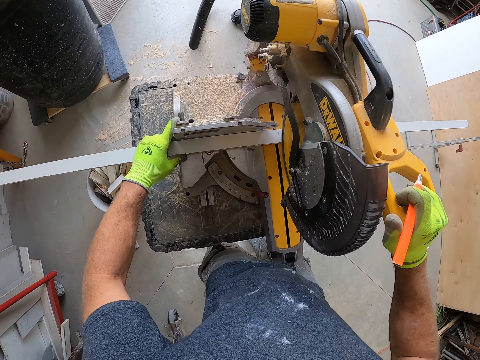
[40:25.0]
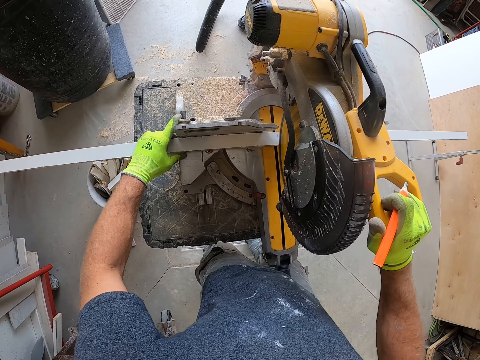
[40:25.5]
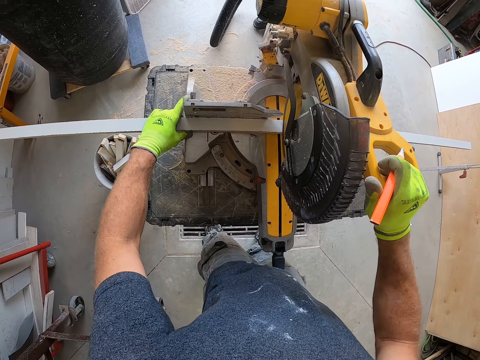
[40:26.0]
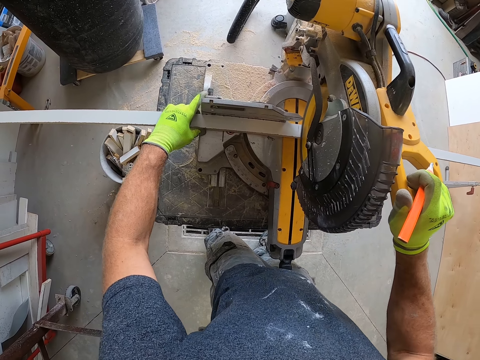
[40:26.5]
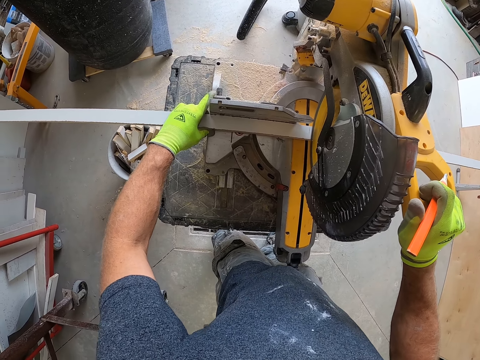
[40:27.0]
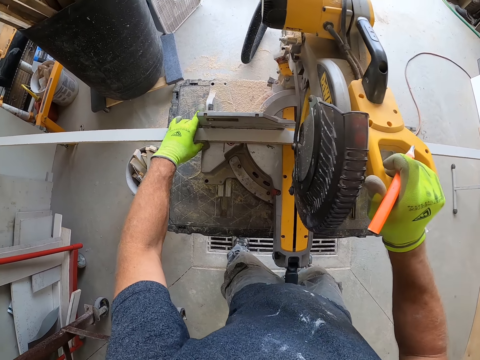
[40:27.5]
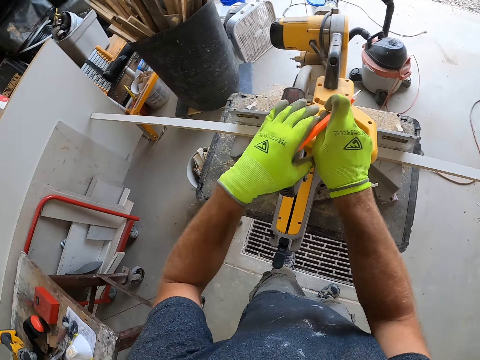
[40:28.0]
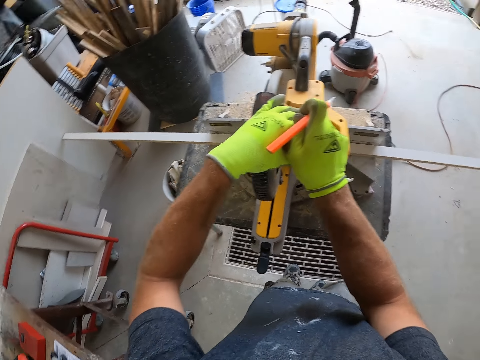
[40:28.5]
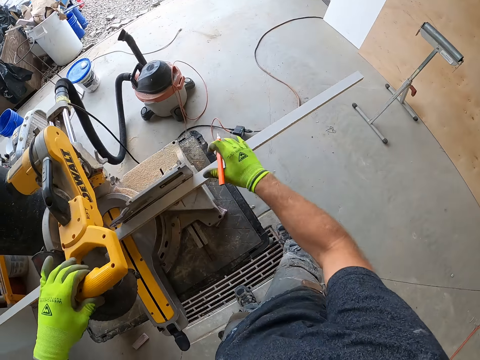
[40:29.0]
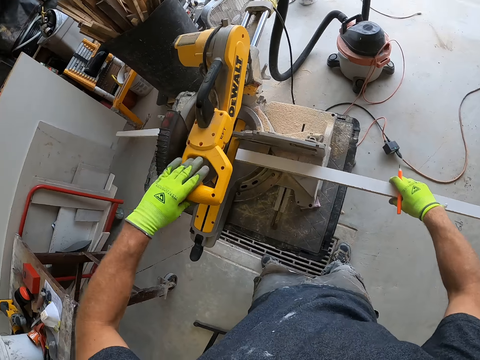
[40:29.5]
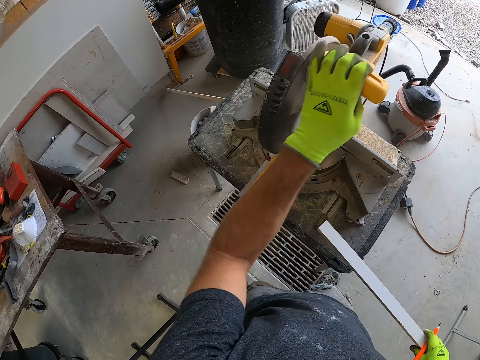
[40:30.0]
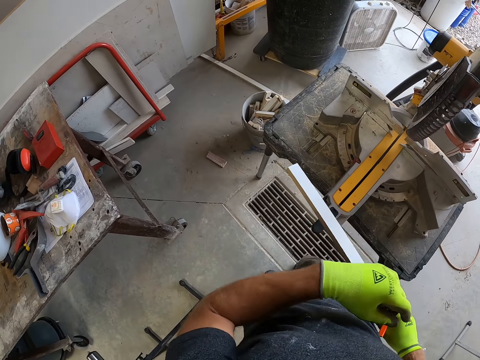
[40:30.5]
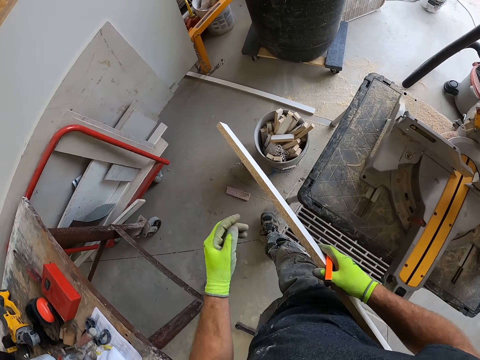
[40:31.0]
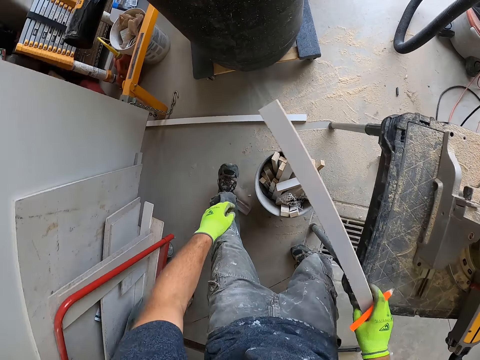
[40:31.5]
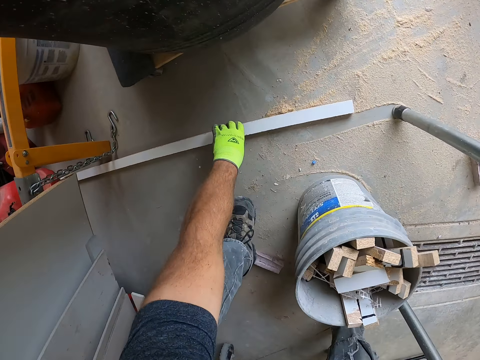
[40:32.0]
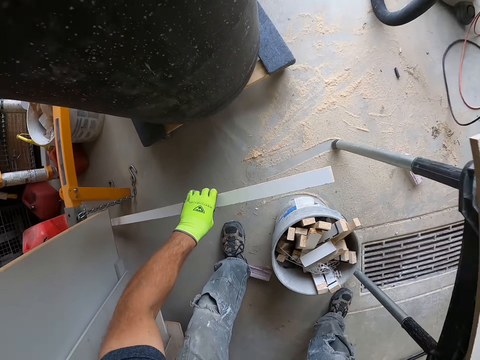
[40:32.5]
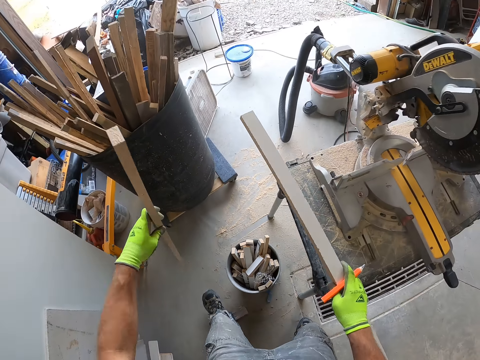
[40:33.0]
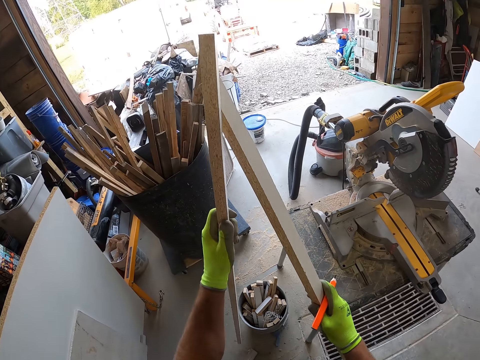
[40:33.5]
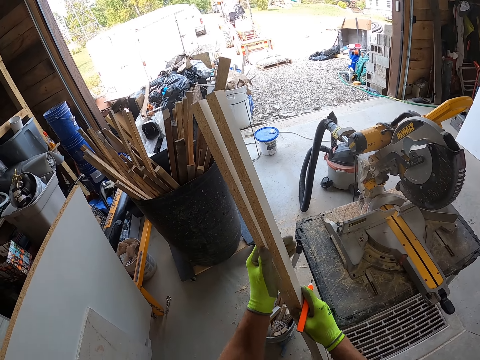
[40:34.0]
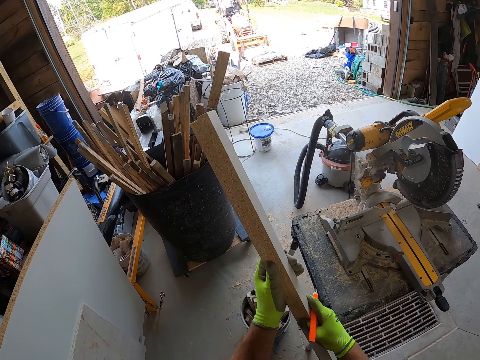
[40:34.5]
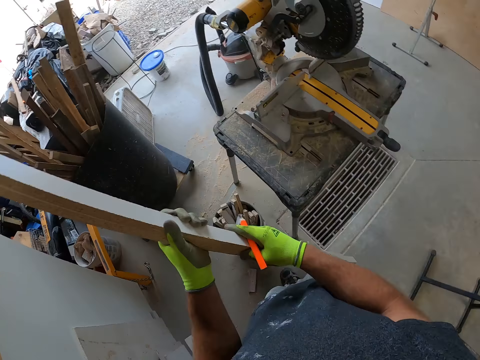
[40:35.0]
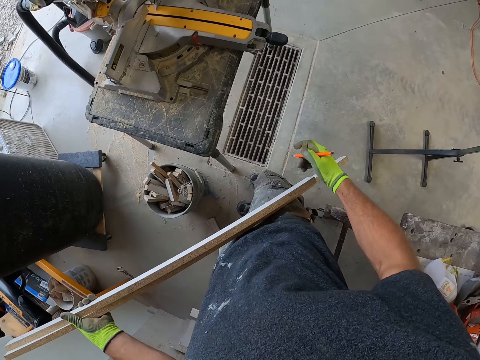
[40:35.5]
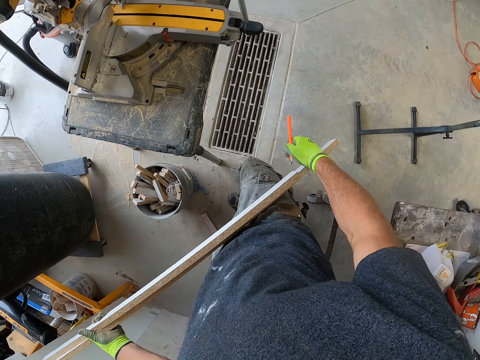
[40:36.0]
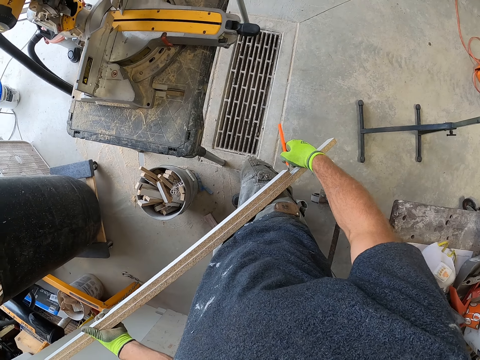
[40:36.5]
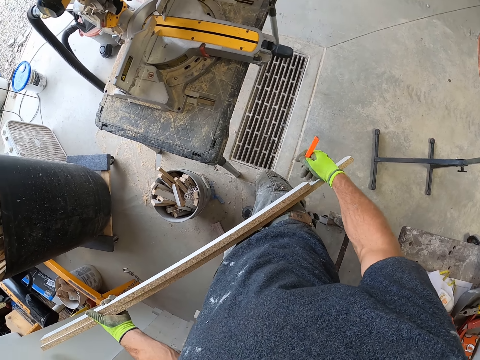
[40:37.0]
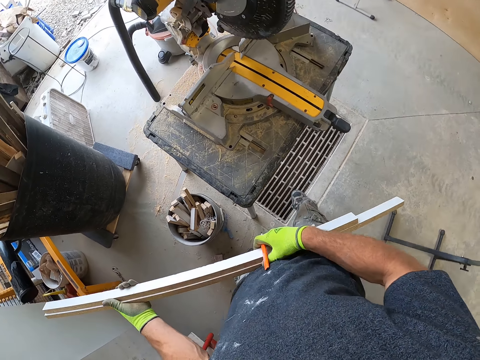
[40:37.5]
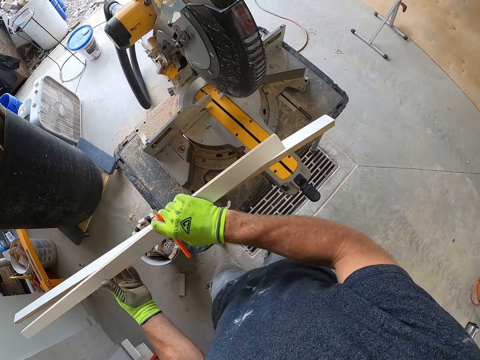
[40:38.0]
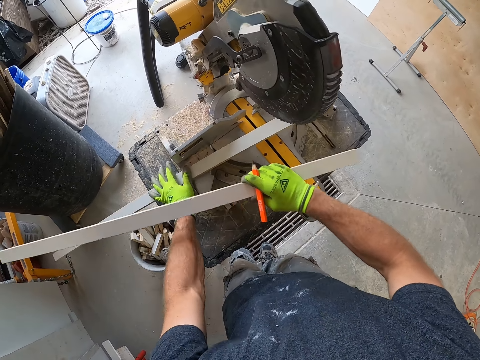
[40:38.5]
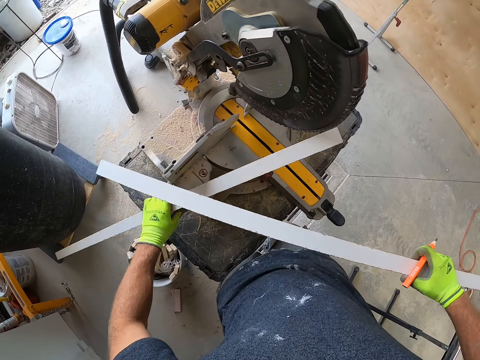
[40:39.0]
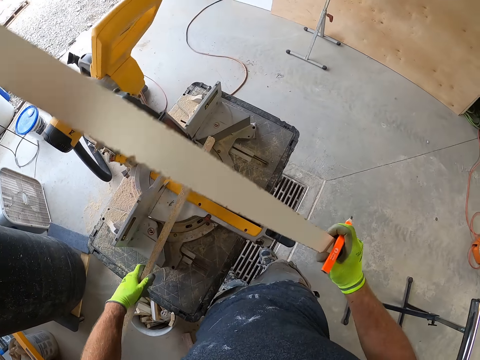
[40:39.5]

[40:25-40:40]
The camera wearer cuts the wooden plank into two with the circular saw. He holds the wood. He carries the first cut-out wooden plank from the circular saw. He picks up the second part of the wooden plank from the floor with his left hand. He holds the two wooden planks together with his hands. He makes a mark on one of the wooden planks. He places the marked wooden plank on the circular saw.

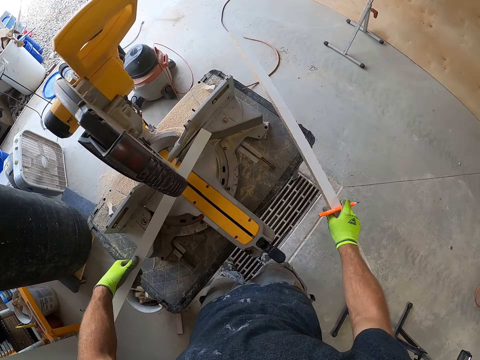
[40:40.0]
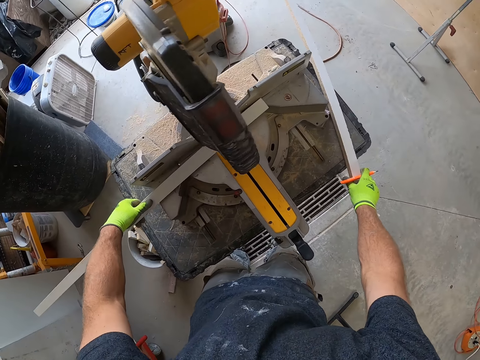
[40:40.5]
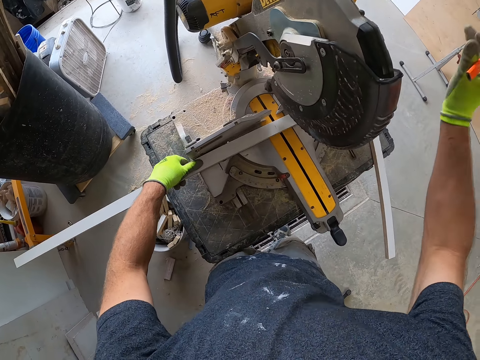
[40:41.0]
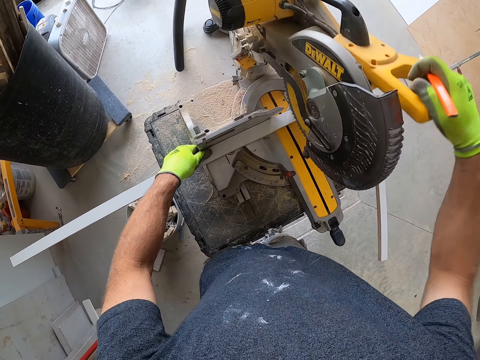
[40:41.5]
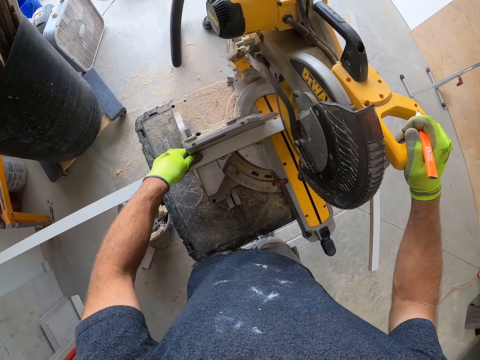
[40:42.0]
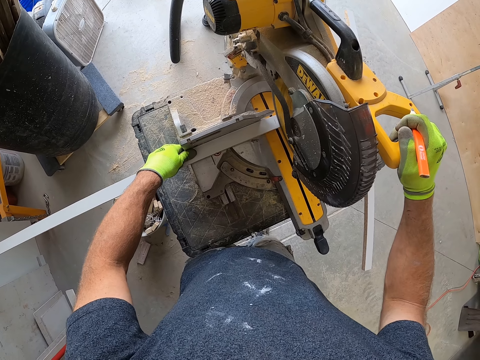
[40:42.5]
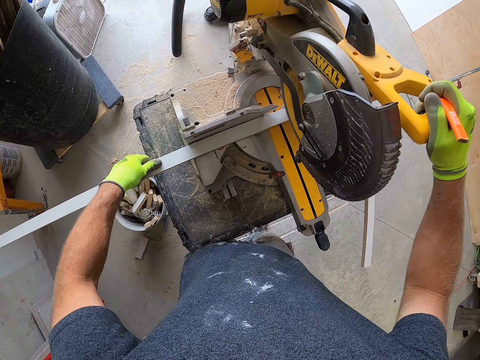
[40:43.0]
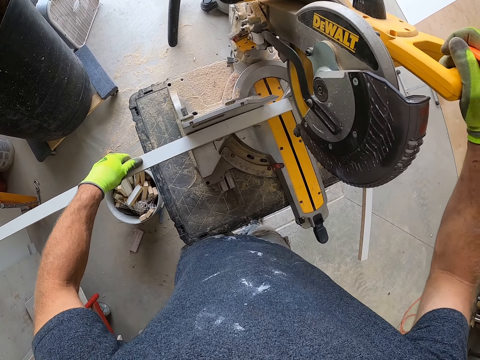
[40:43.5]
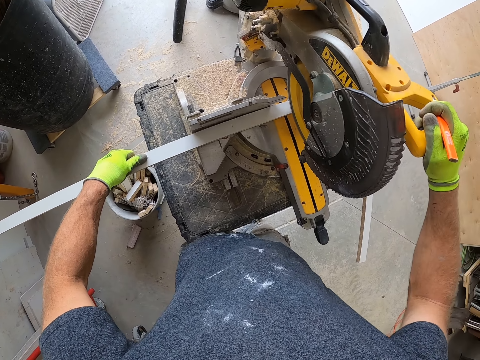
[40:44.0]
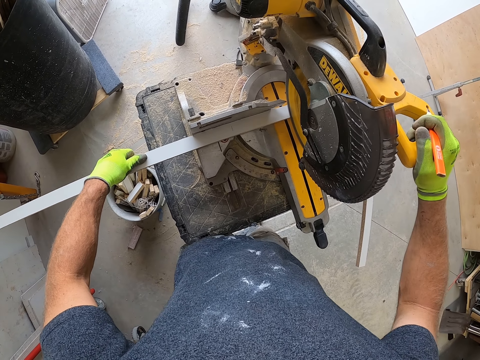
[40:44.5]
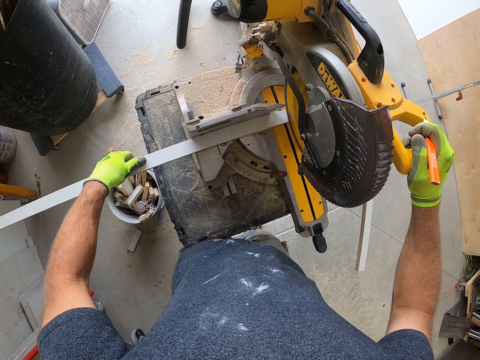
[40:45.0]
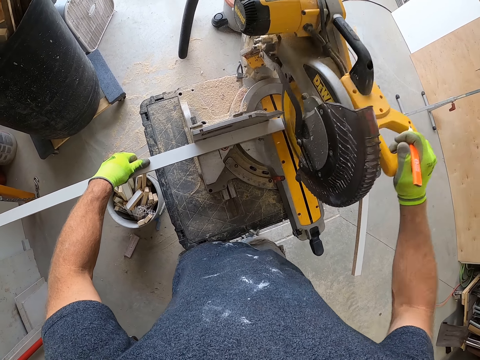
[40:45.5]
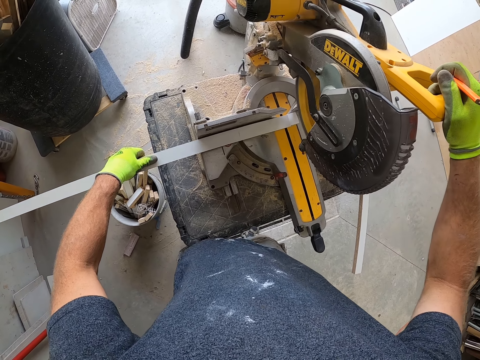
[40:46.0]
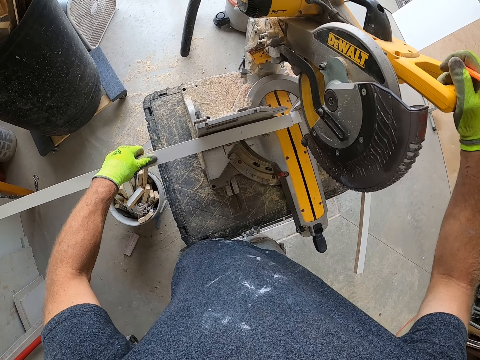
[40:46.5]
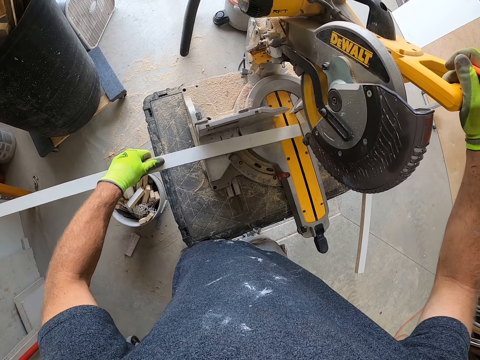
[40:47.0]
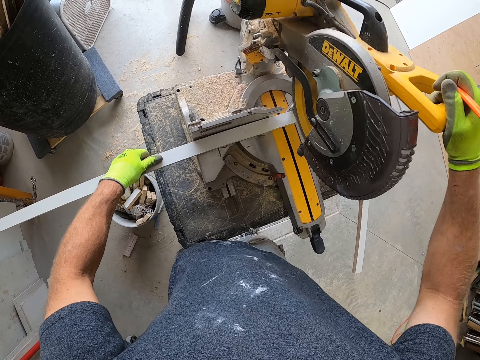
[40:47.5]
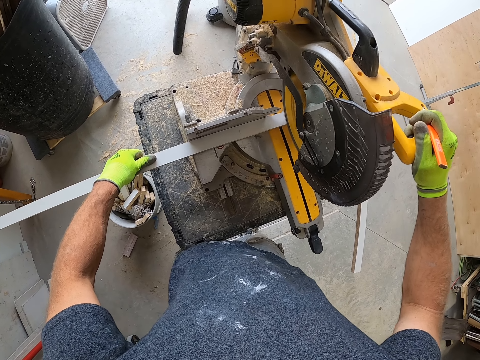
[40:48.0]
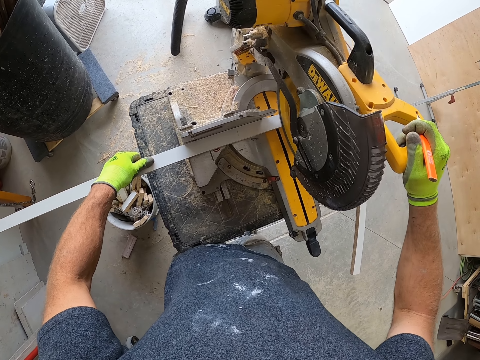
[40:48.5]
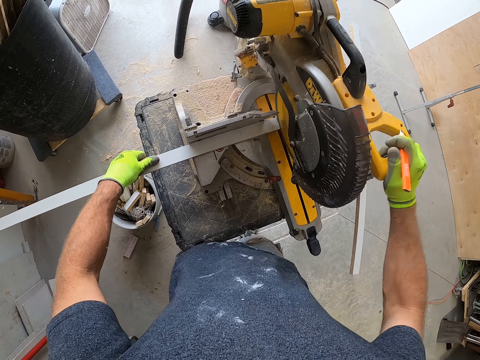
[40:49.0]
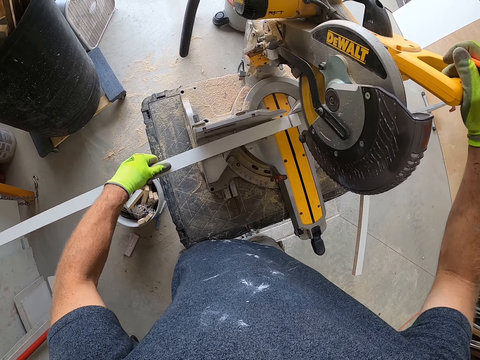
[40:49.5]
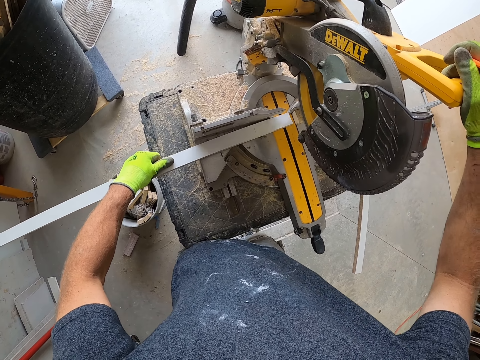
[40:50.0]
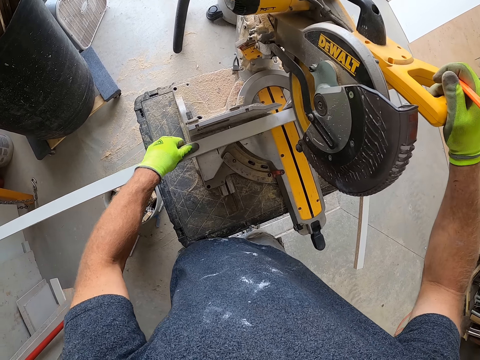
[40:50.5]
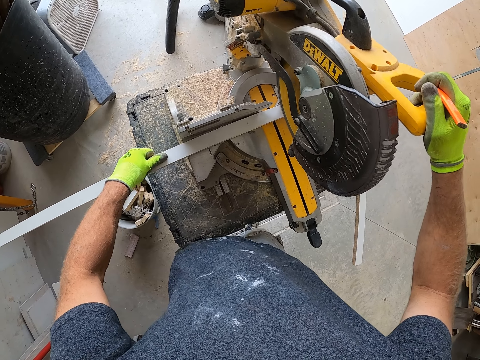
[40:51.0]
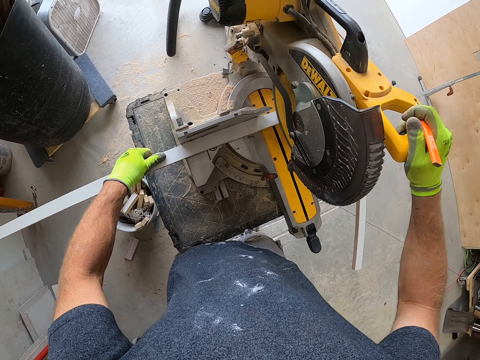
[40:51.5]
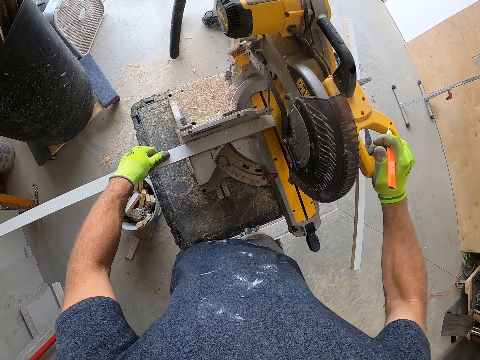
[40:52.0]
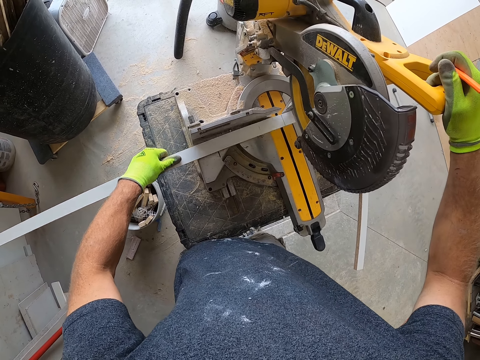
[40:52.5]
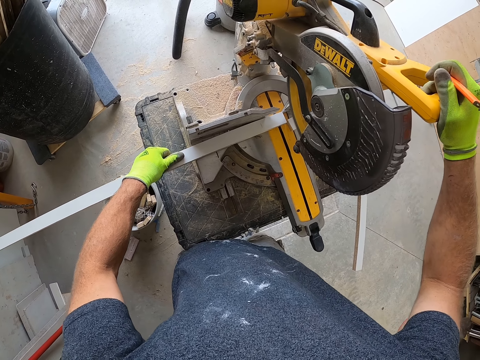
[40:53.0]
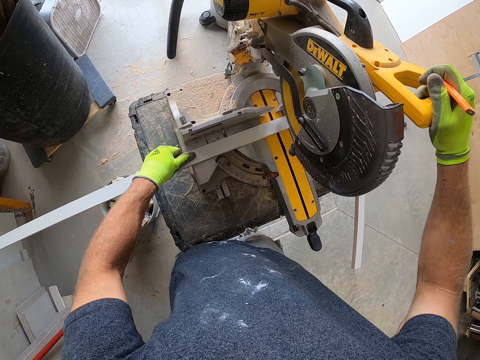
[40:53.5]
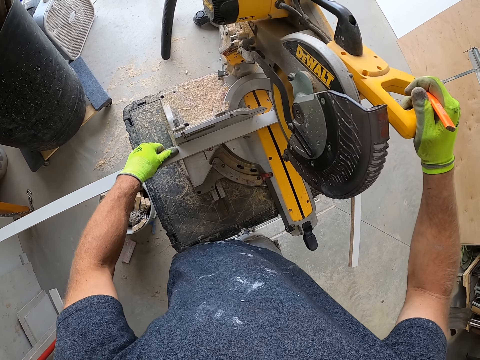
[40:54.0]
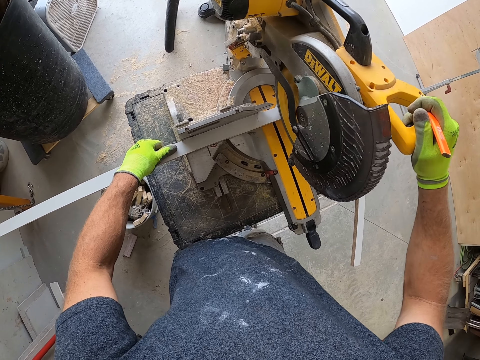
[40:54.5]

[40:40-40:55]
The camera wearer drops the second wooden plank close to the circular saw. They cut the marked wooden plank with the circular saw. They stop cutting the piece of wood with a wood cutter. They cut the piece of wood with the wood cutter. They stop cutting the piece of wood with the wood cutter. They cut the piece of wood with the wood cutter. They stop cutting the piece of wood with the wood cutter.
